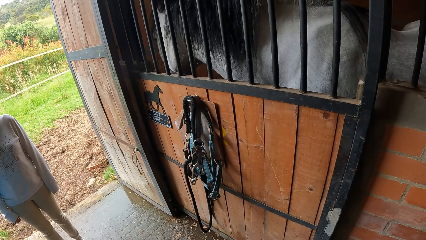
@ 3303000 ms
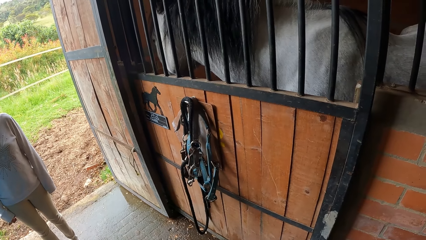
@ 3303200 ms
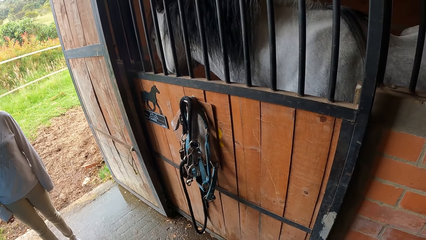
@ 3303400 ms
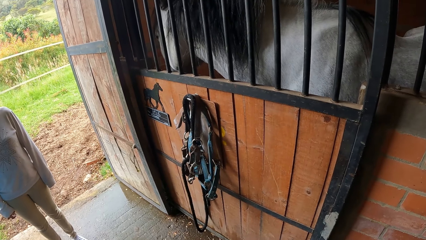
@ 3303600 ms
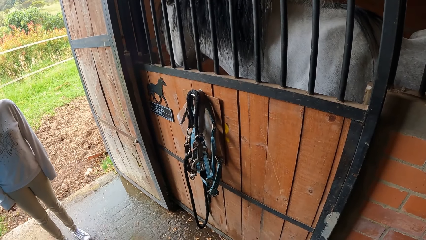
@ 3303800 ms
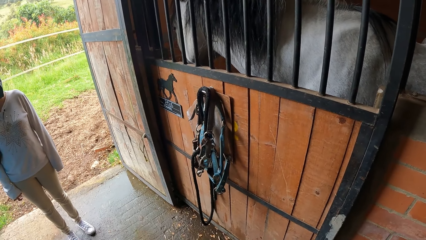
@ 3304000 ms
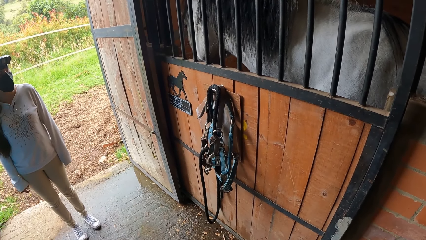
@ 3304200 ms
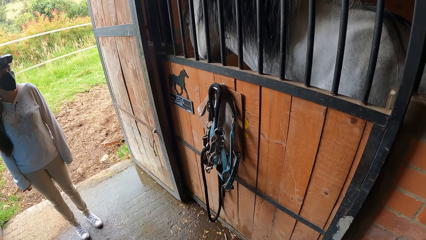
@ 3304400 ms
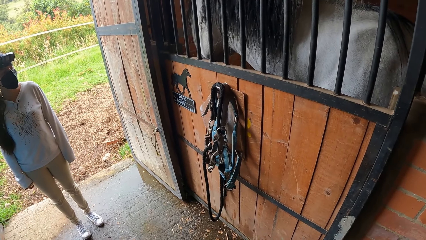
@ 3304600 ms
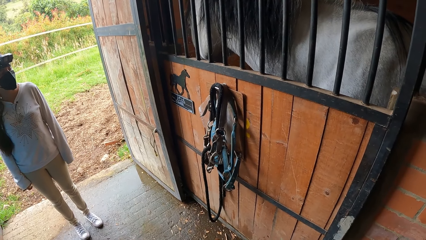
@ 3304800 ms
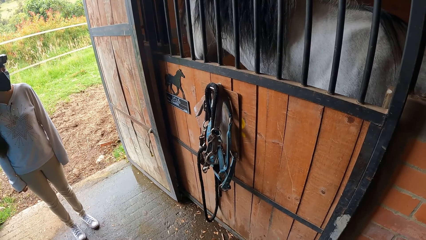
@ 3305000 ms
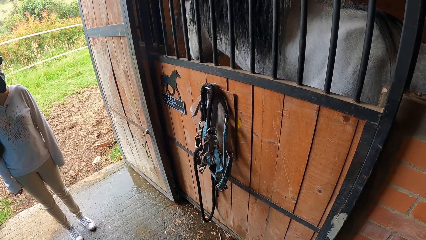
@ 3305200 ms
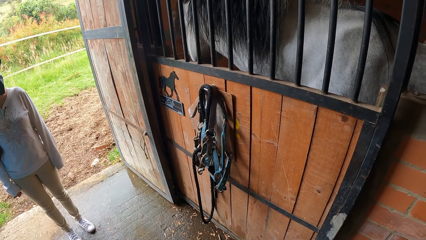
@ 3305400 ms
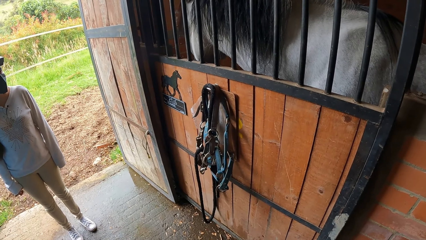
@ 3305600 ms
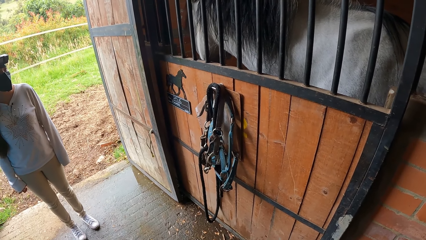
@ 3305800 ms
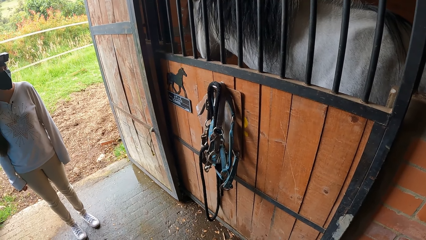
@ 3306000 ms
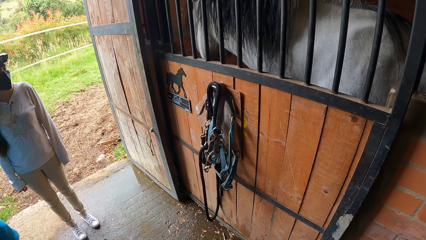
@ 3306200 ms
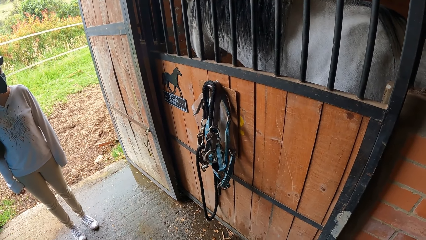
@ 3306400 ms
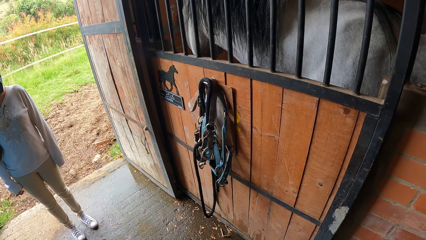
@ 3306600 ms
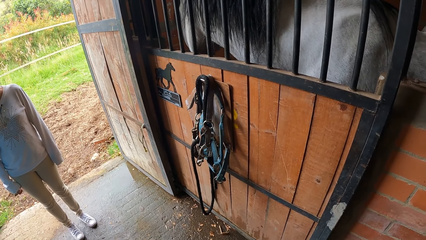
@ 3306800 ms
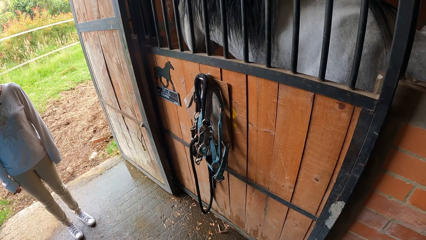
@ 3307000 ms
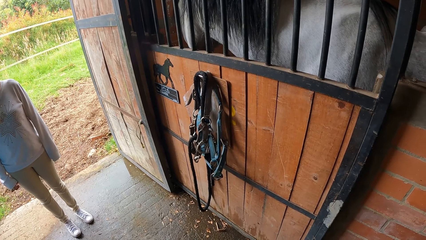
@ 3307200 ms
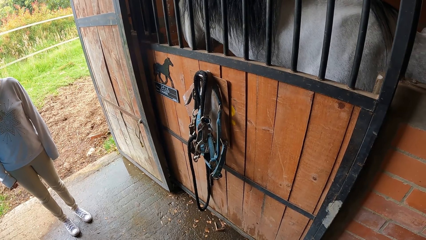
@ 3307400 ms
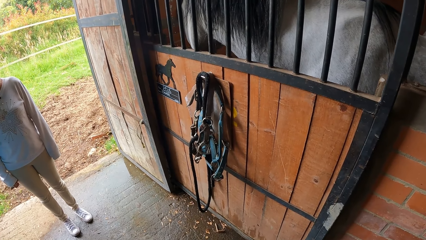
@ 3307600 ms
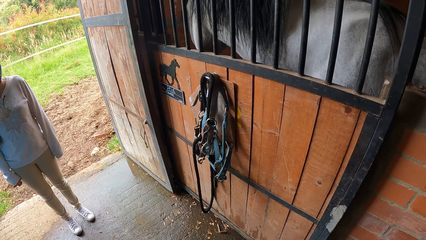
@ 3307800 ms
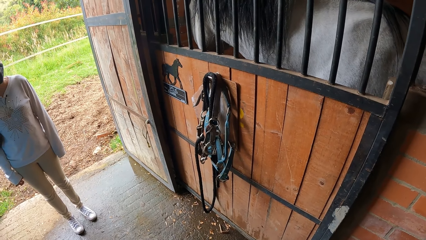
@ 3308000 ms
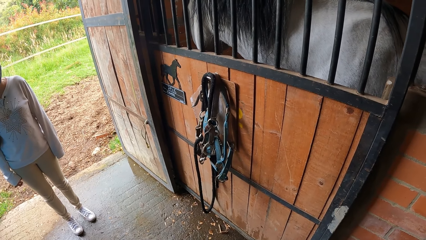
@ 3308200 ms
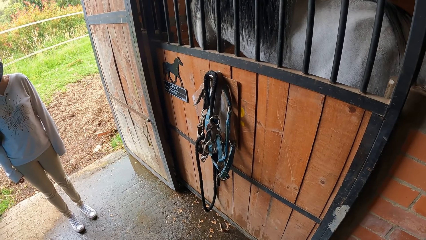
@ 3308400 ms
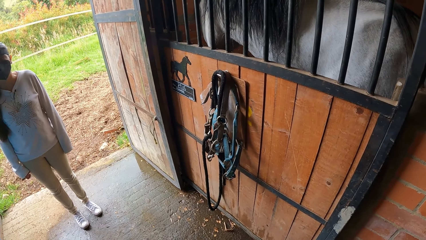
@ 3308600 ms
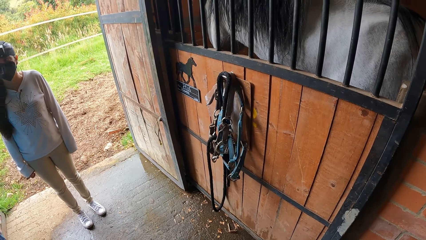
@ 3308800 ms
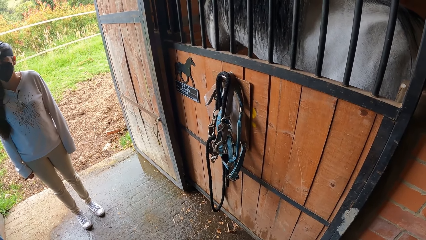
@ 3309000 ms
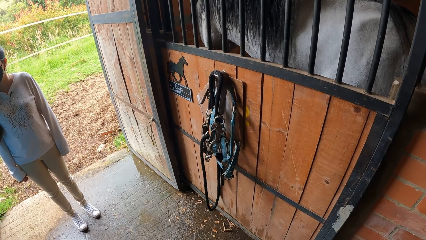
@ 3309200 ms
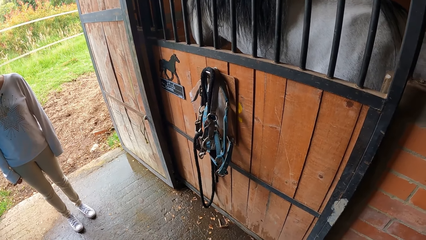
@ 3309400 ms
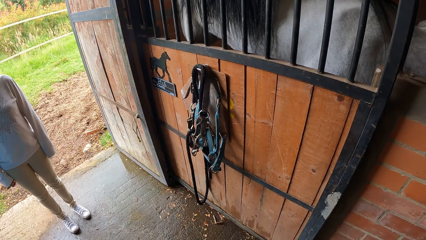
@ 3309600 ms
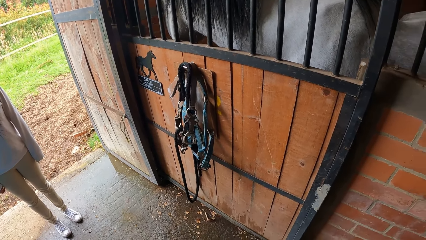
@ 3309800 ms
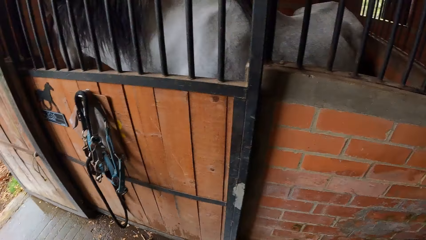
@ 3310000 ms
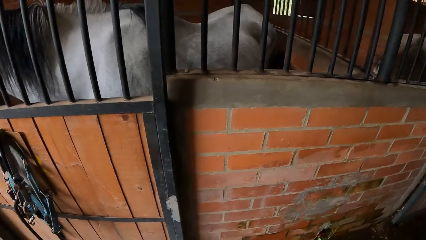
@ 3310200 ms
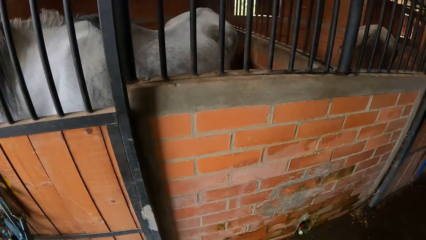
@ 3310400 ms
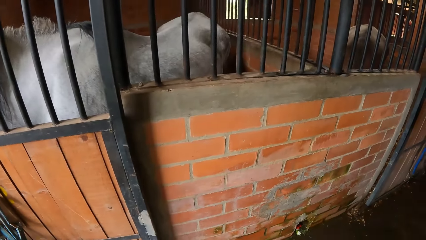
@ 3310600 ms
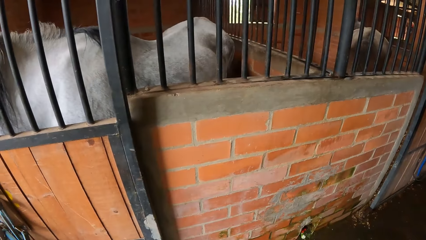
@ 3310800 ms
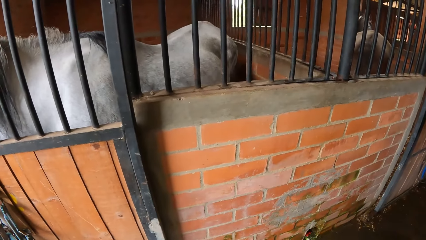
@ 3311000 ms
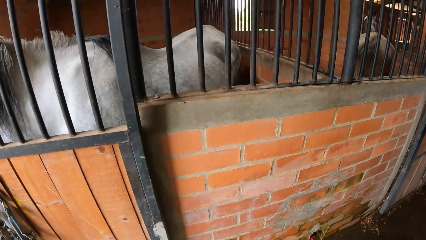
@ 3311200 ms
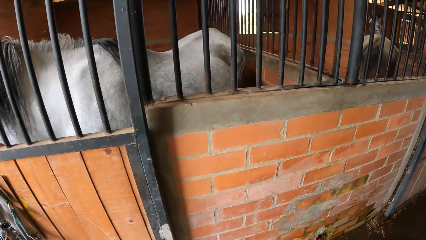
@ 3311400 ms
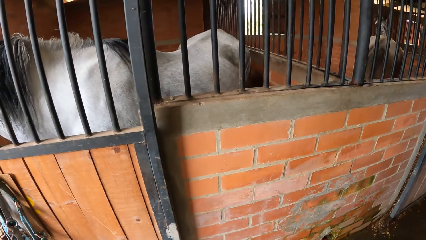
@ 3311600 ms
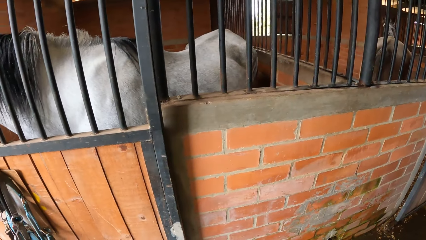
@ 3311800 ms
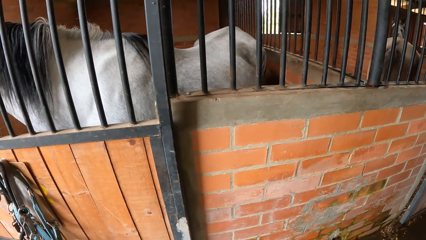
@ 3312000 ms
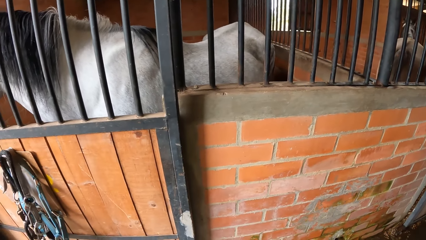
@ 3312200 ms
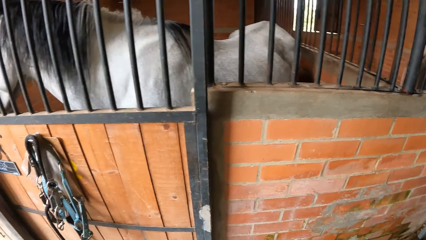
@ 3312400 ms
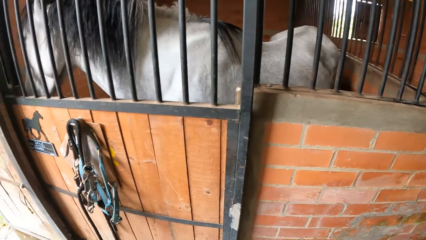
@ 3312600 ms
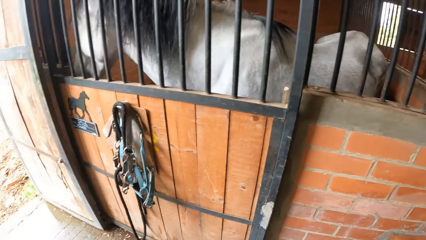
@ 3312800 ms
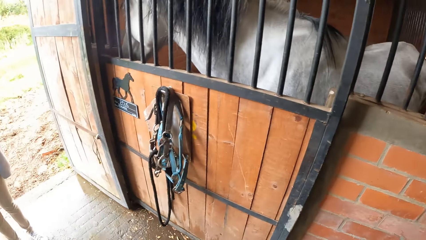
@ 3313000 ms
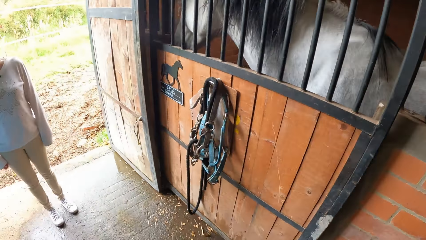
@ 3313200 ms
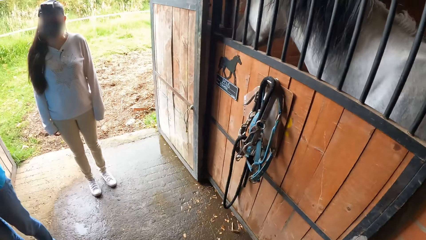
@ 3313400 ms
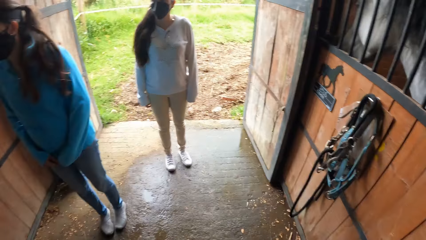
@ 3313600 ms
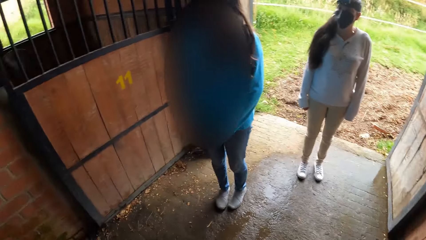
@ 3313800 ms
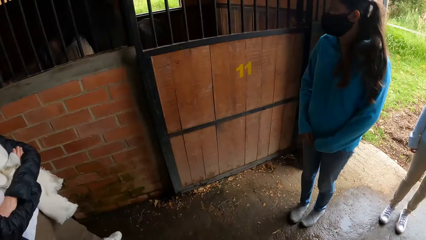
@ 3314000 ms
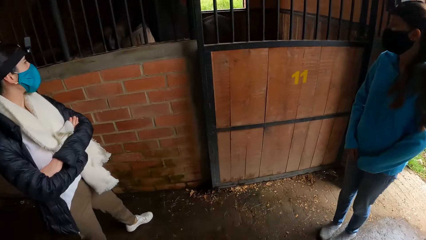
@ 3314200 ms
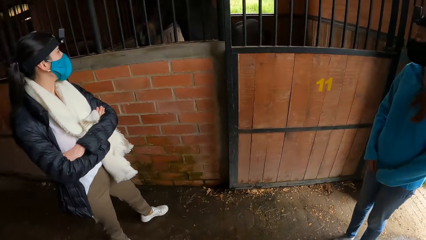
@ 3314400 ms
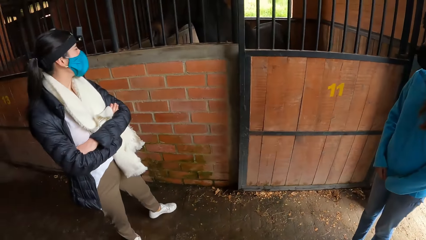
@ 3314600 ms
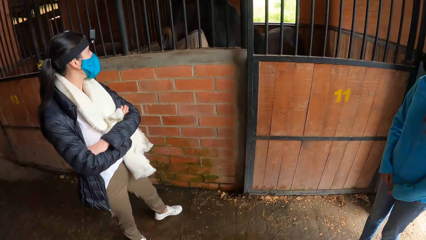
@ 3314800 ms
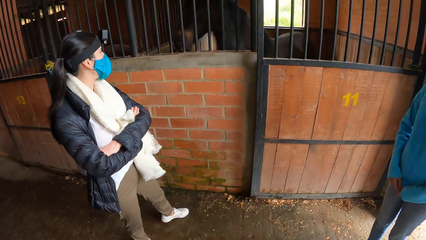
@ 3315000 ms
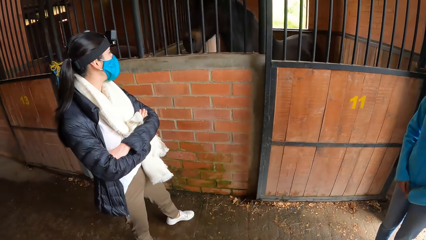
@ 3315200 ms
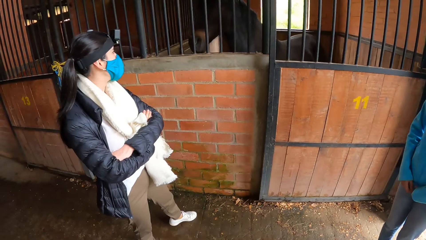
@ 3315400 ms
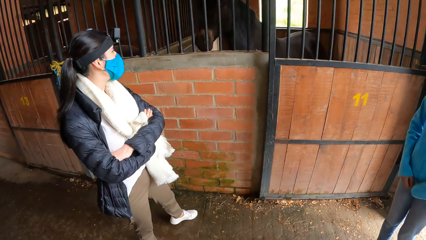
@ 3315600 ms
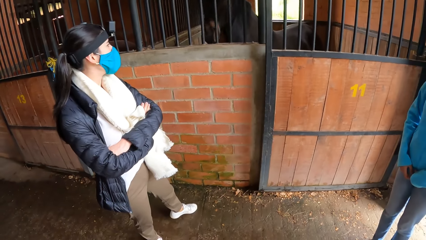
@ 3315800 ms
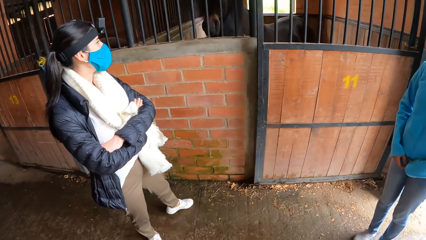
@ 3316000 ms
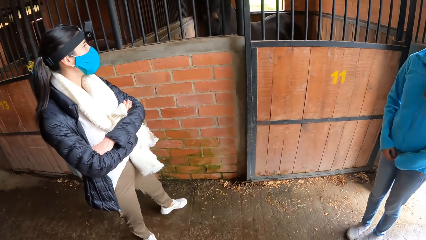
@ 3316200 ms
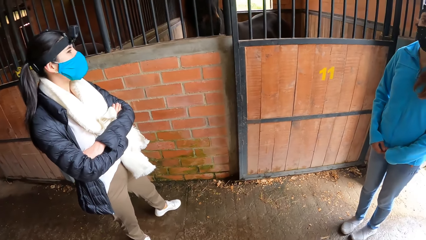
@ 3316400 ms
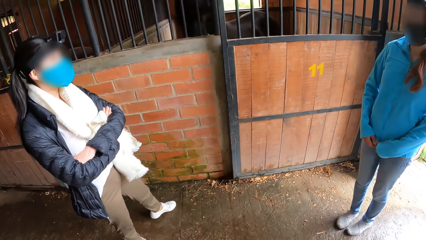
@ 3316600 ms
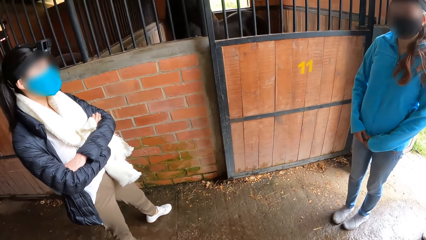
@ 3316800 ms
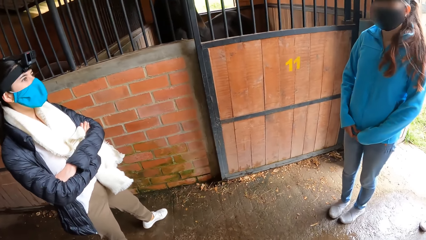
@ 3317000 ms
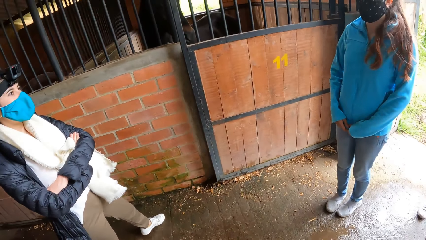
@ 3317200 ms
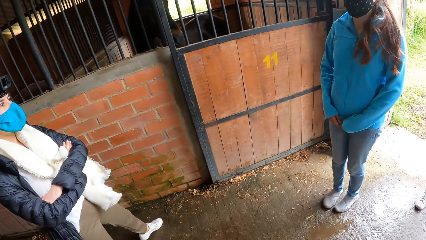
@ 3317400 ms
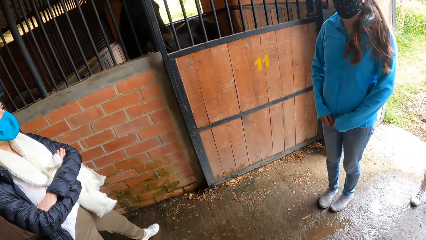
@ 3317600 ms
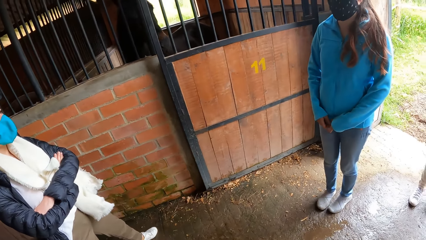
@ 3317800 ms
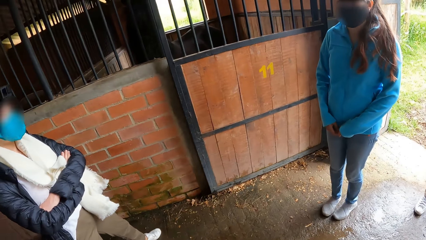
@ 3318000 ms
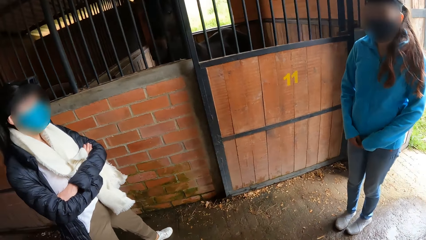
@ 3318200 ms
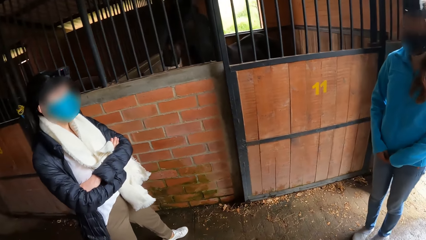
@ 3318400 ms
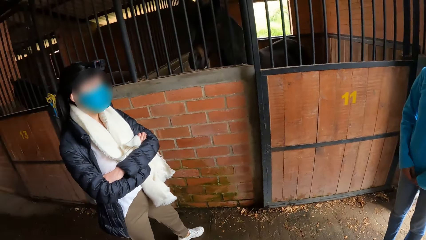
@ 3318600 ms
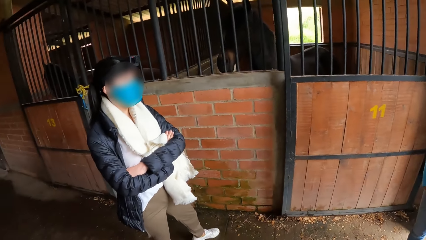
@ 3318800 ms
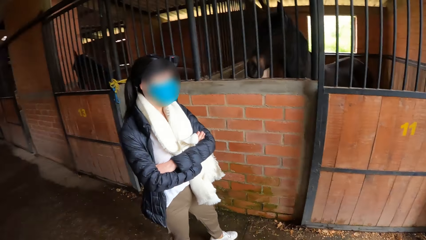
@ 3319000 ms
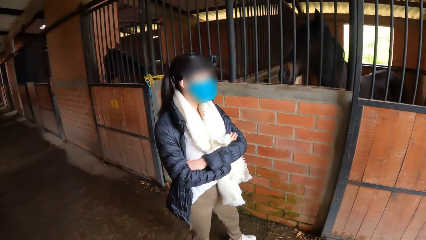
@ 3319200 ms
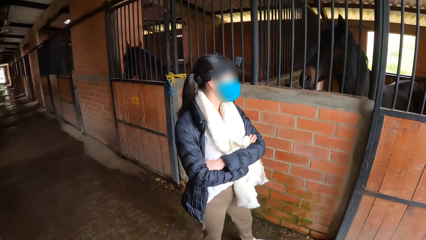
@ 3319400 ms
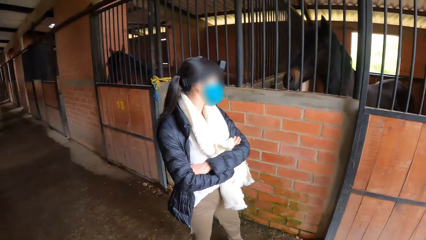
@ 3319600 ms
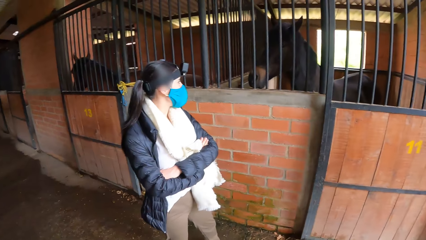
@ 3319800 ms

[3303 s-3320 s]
A person stands next to the camera wearer.
